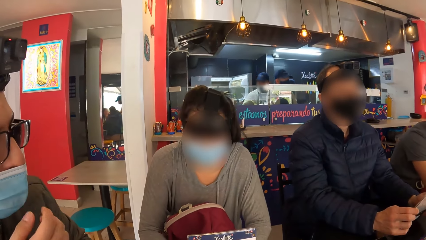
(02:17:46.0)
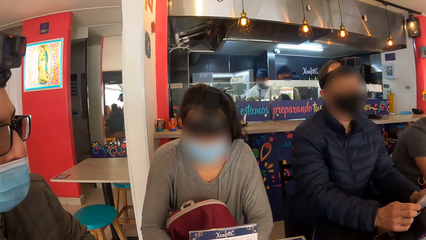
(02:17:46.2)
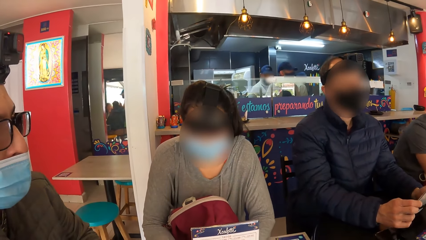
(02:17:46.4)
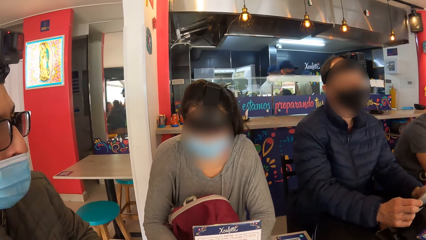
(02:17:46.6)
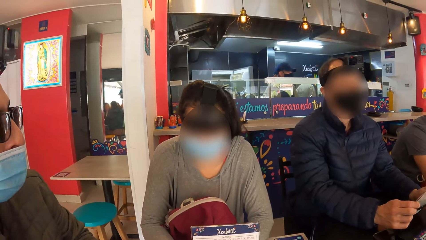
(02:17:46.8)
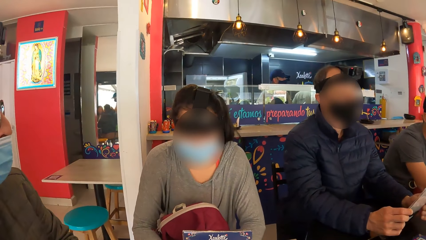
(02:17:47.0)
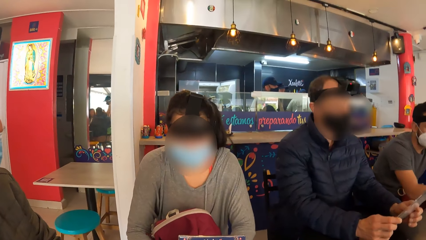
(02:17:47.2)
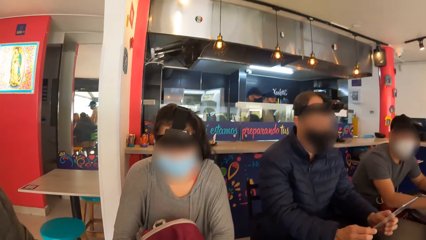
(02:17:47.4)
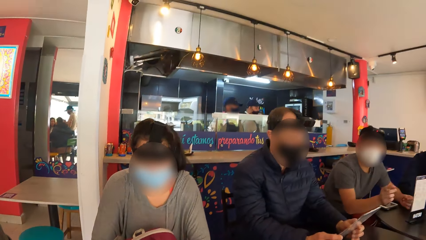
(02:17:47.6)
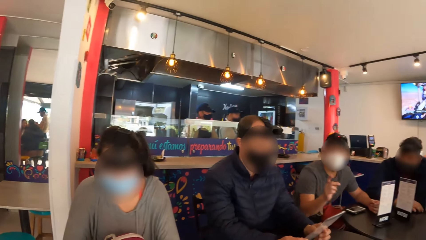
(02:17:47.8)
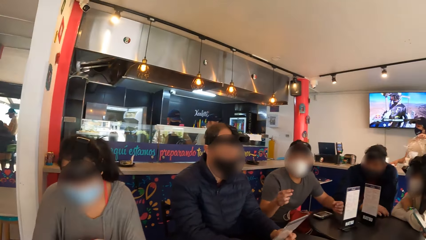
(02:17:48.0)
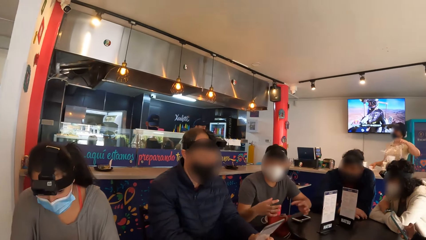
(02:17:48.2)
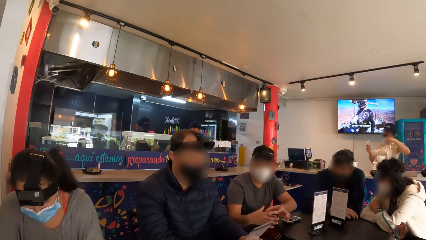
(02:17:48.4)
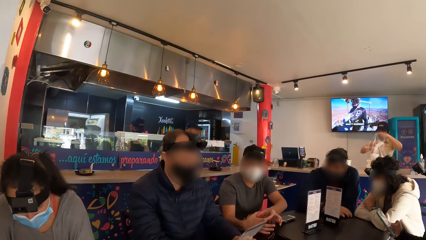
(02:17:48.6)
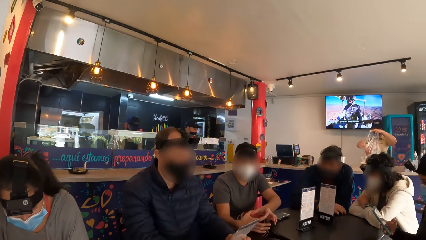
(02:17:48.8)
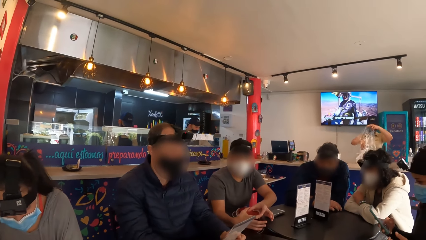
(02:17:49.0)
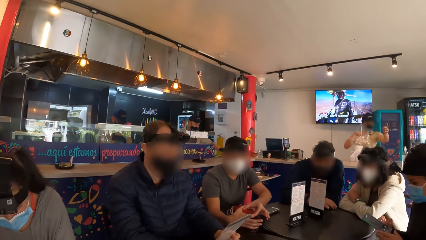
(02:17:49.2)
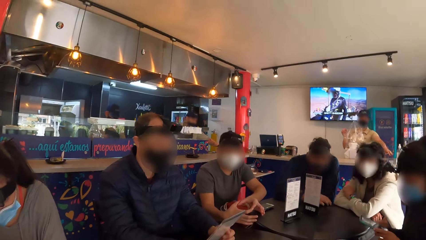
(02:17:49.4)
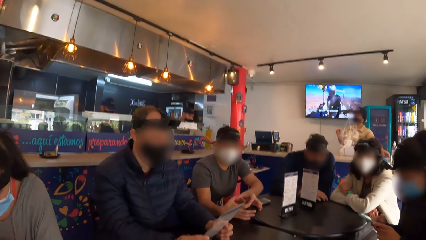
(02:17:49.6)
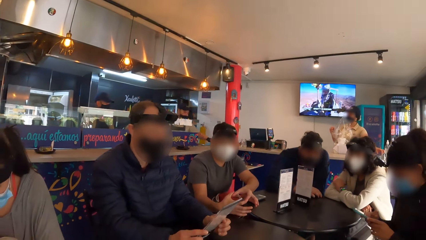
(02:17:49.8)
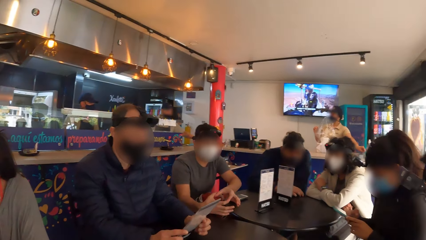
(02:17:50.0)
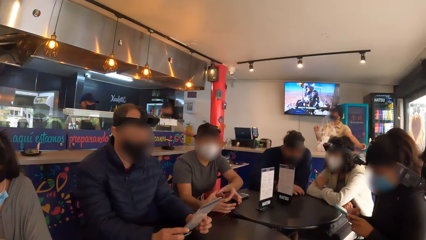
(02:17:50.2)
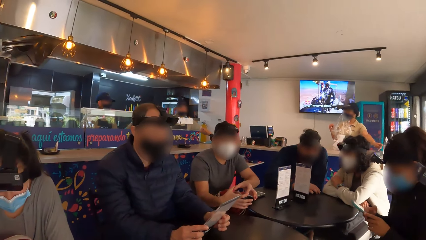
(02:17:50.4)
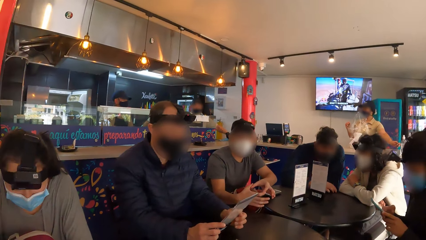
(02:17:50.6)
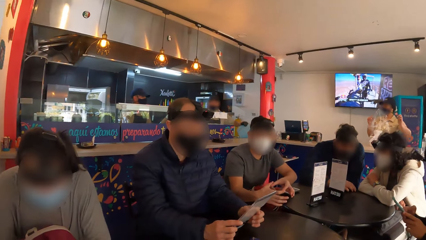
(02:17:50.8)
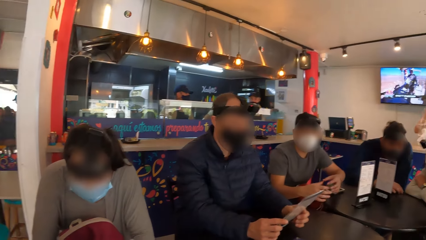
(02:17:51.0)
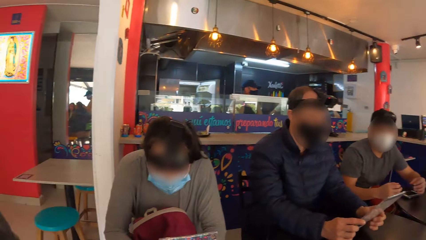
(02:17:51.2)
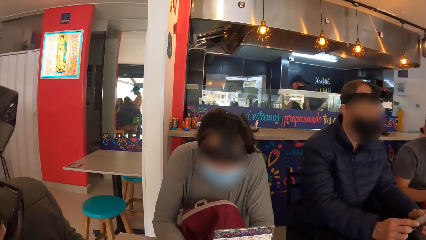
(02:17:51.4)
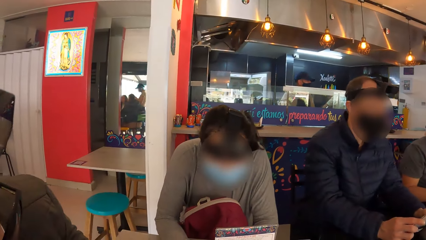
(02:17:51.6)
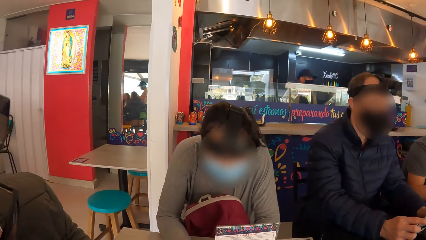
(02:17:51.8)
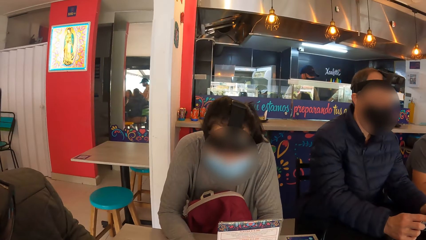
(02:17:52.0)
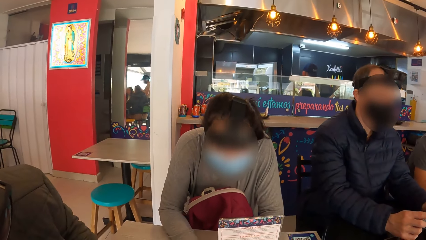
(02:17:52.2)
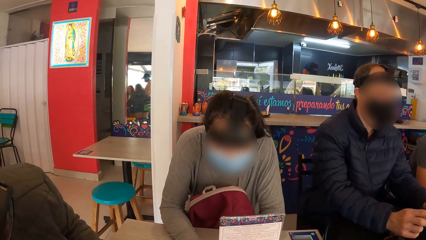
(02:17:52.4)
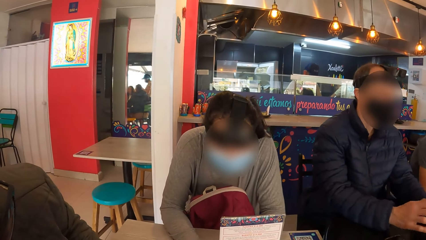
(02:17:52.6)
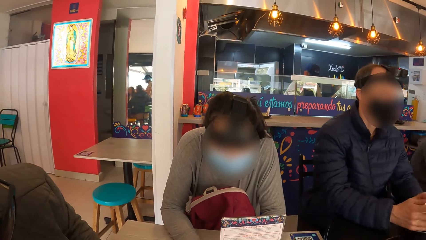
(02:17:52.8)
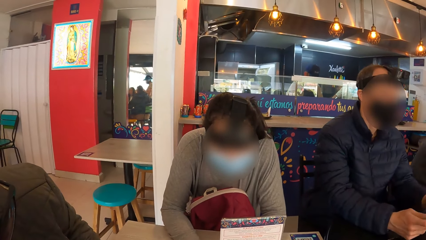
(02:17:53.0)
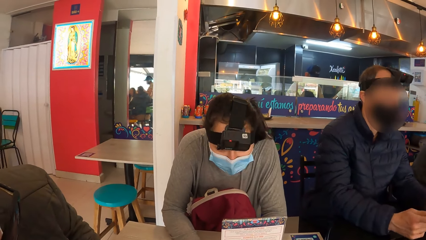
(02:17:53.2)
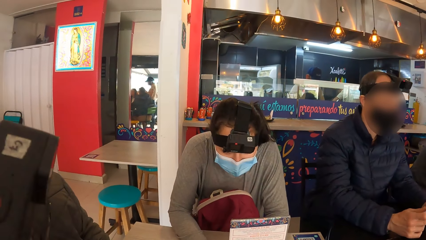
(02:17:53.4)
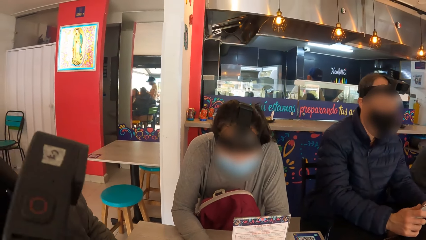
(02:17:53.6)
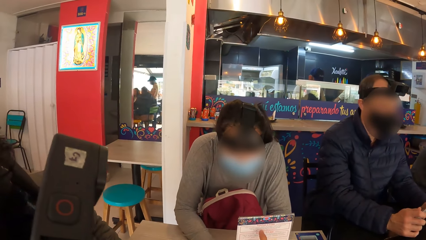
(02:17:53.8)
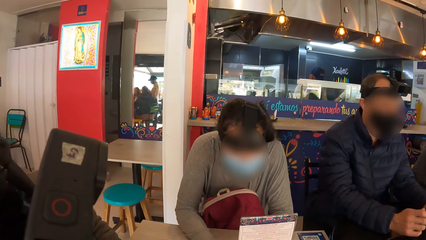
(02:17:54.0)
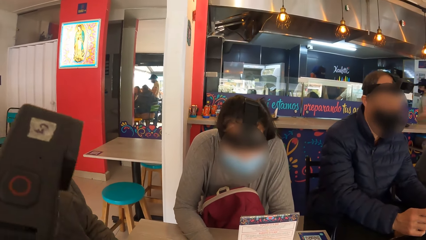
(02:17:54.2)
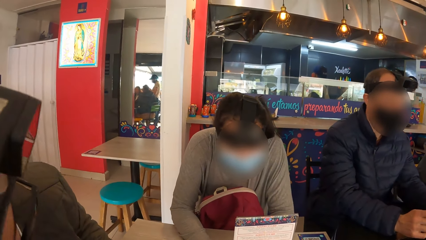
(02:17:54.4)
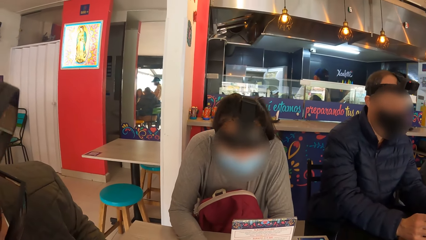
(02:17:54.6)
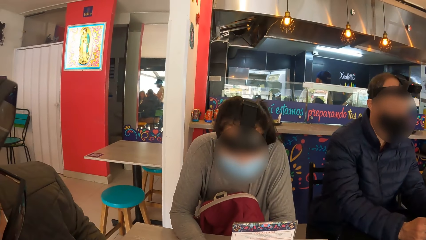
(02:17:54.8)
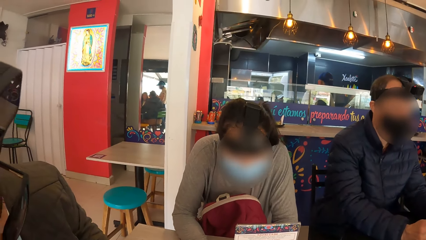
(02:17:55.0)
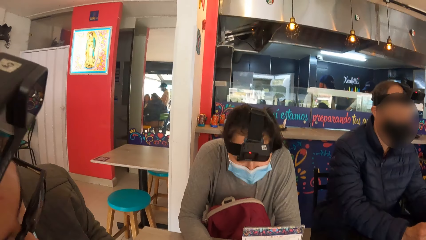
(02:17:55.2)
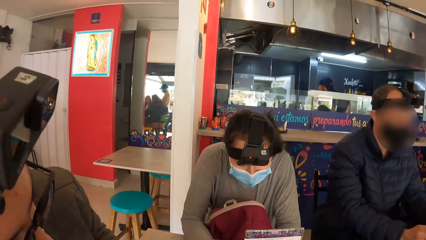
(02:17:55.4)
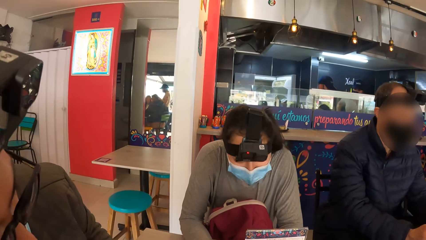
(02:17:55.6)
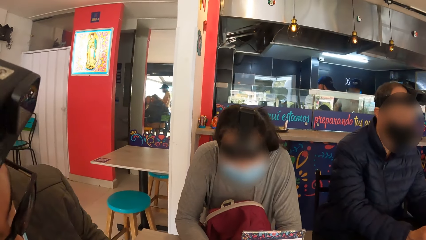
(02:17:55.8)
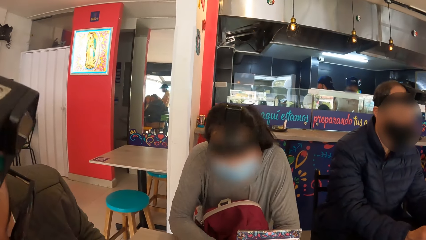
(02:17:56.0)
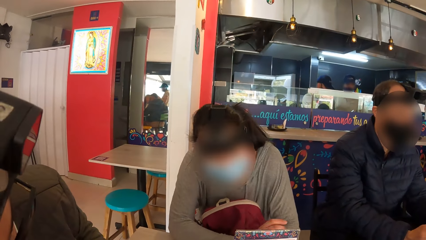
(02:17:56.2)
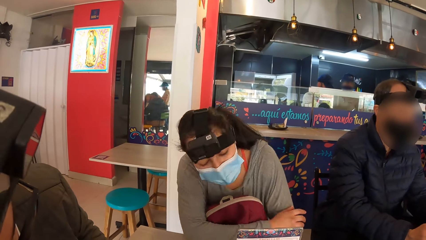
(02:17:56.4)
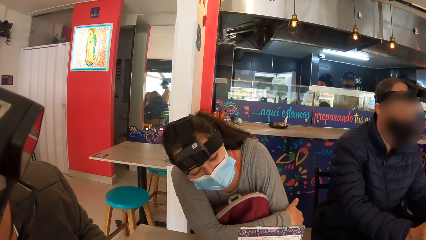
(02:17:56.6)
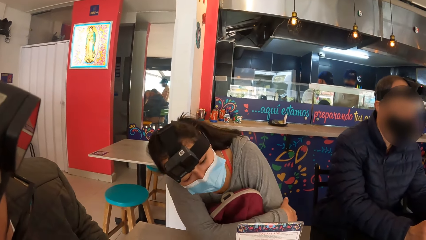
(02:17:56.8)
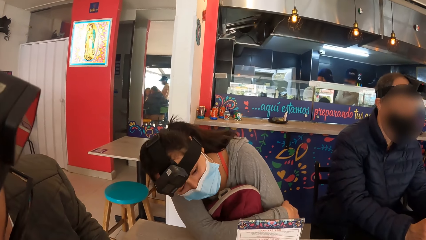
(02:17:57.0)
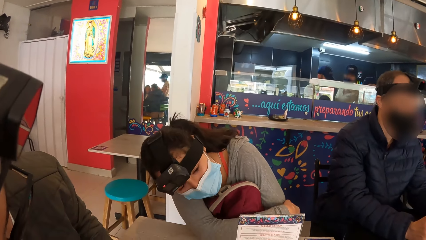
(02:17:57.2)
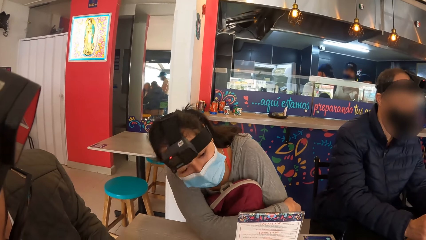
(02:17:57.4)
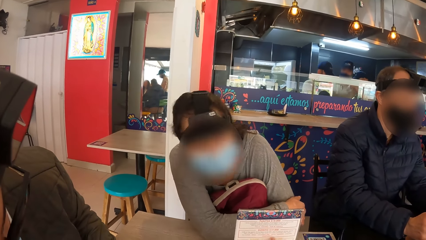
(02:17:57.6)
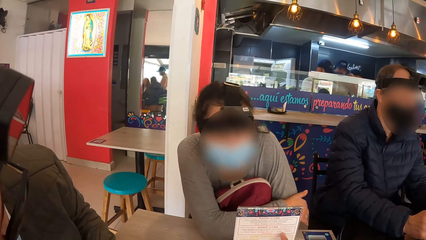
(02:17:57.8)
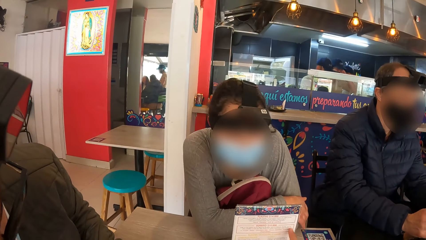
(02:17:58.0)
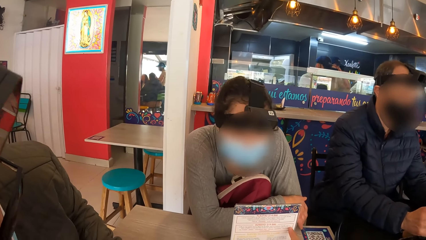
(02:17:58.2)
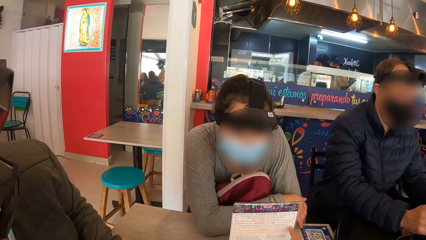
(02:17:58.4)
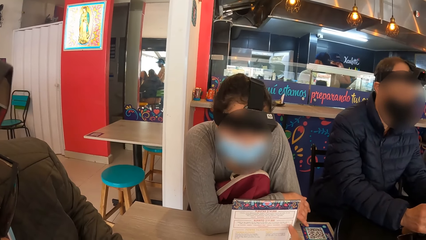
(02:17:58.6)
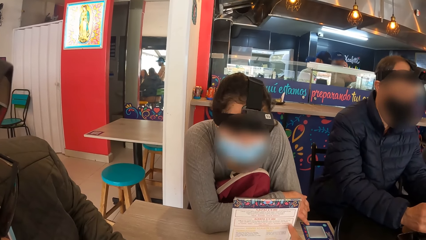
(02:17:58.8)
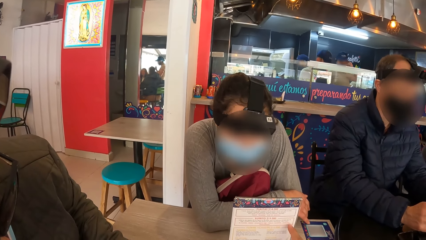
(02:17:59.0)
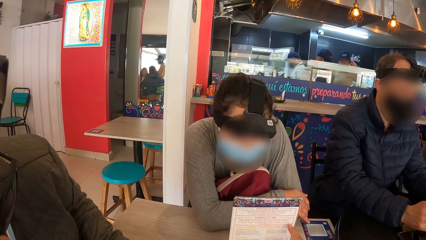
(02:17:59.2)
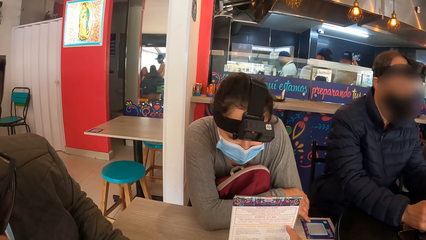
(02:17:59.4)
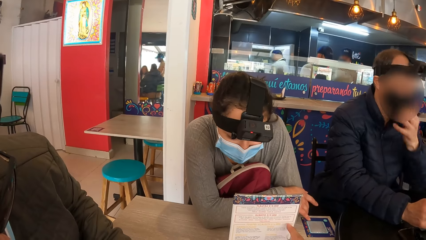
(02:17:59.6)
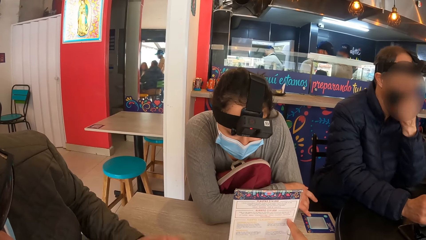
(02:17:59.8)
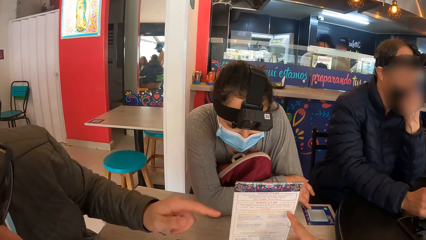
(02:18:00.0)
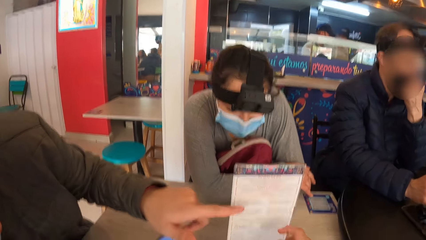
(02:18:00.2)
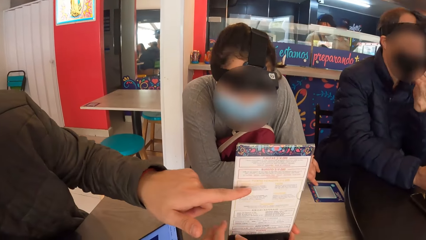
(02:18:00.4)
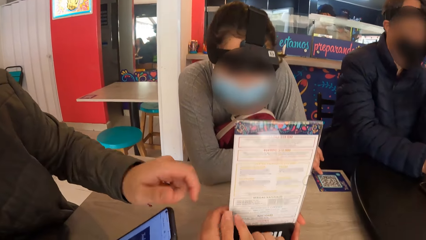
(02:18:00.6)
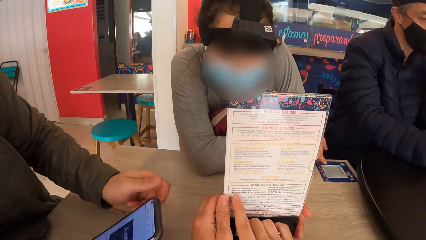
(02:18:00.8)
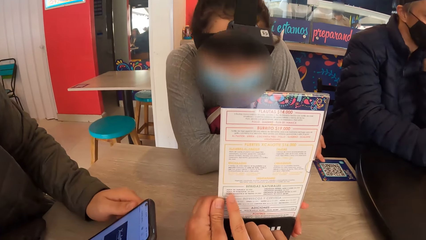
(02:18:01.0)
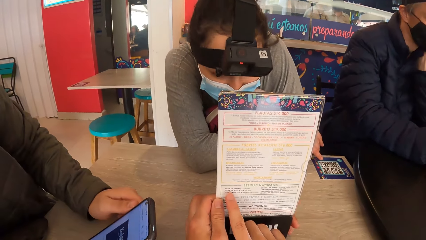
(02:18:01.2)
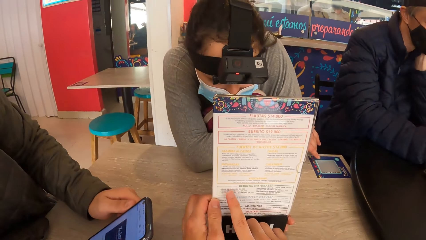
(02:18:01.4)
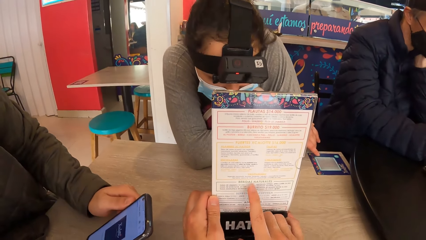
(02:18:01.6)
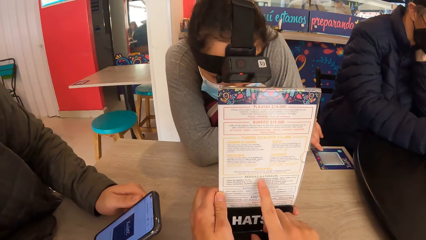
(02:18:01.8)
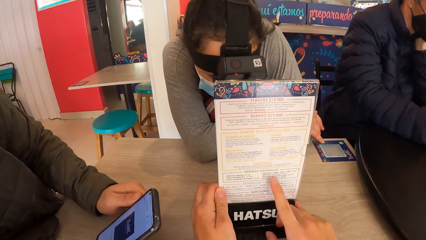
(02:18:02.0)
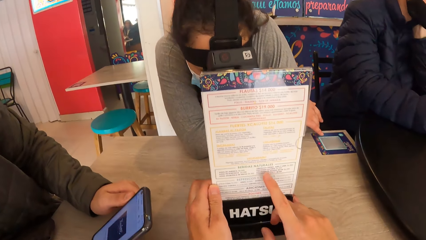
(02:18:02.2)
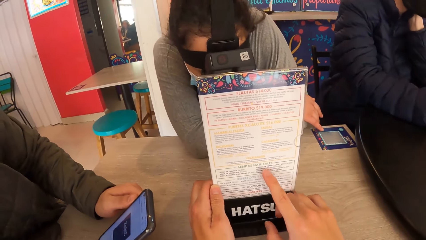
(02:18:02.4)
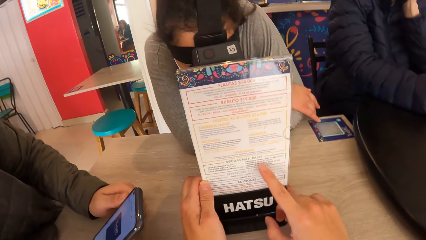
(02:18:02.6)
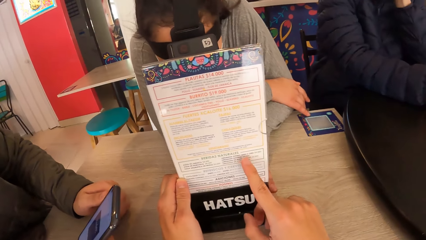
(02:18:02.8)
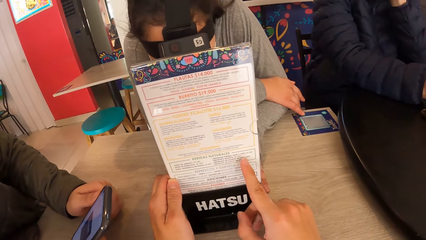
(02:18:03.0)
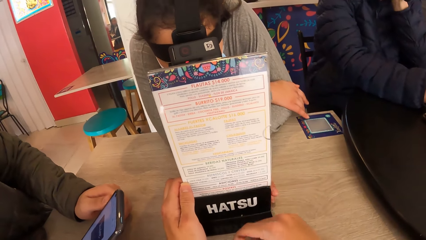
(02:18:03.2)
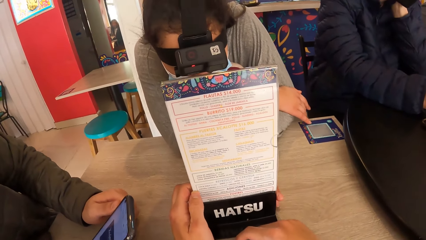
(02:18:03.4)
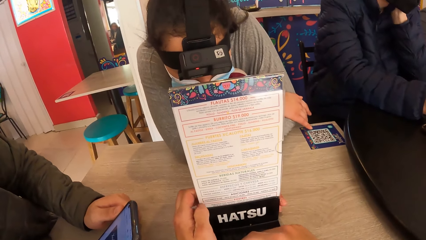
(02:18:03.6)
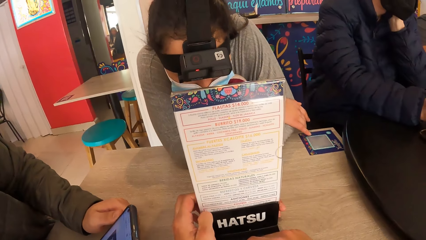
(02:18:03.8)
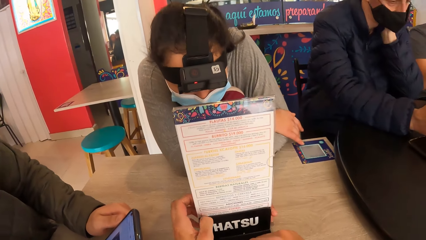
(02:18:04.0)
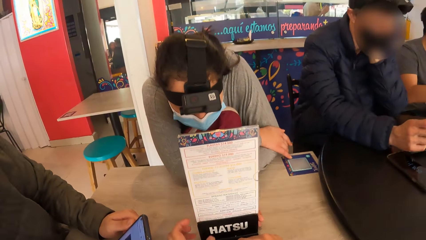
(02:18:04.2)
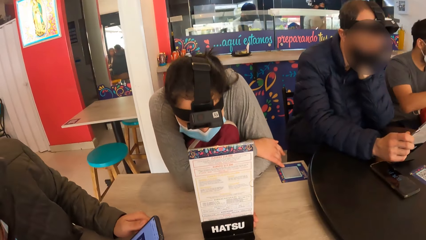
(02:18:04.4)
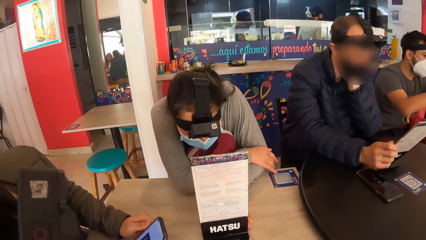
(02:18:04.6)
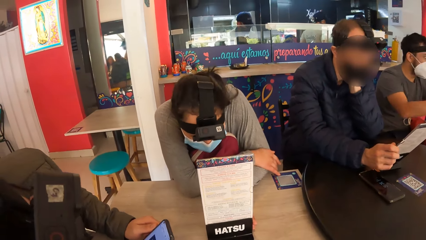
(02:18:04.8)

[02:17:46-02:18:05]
A man forms a circle with both hands. The camera wearer looks around the table. They look at the menu. The man looks at the menu. The camera wearer touches the menu card with both hands. They hold the menu.
